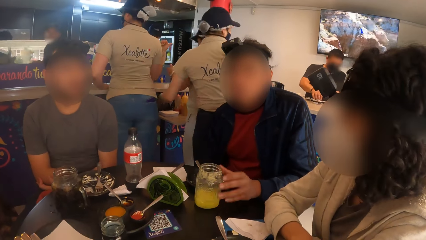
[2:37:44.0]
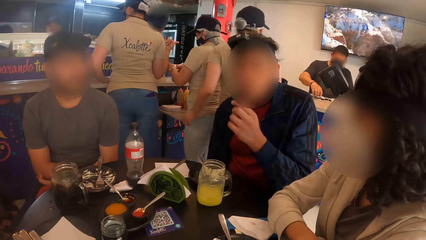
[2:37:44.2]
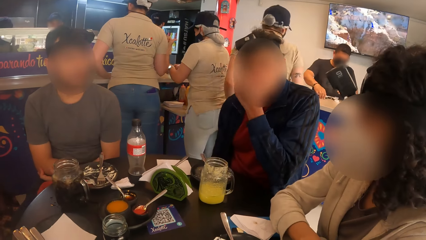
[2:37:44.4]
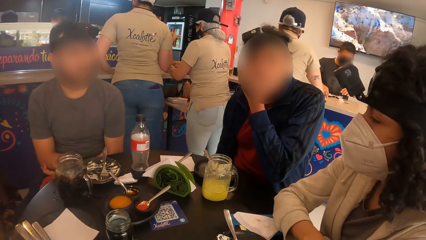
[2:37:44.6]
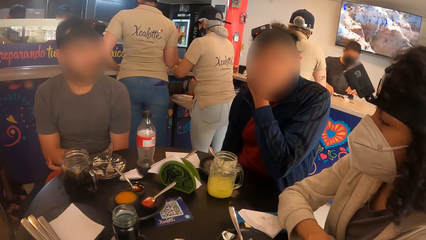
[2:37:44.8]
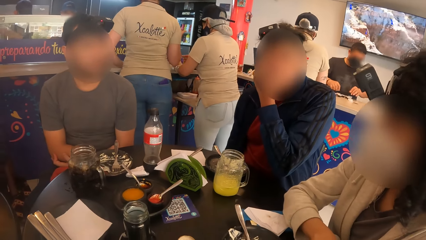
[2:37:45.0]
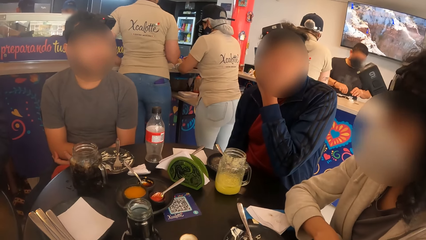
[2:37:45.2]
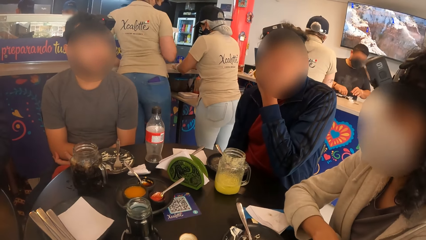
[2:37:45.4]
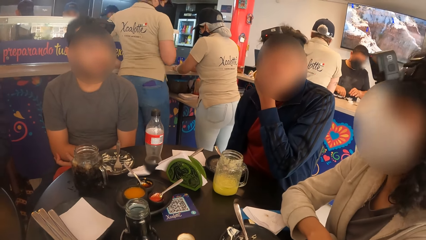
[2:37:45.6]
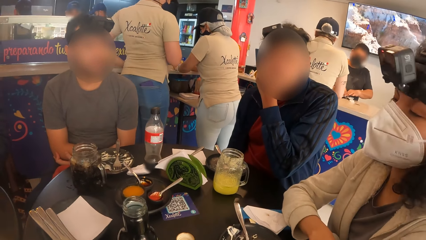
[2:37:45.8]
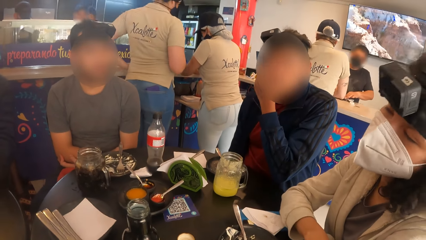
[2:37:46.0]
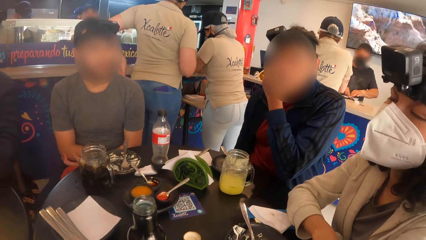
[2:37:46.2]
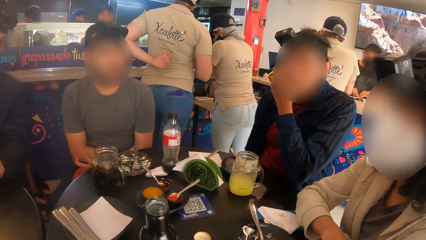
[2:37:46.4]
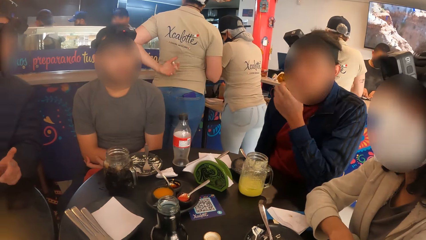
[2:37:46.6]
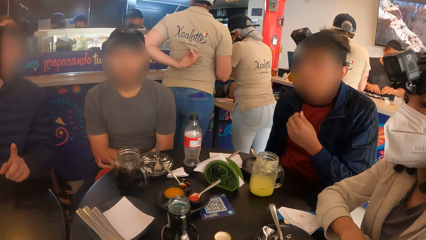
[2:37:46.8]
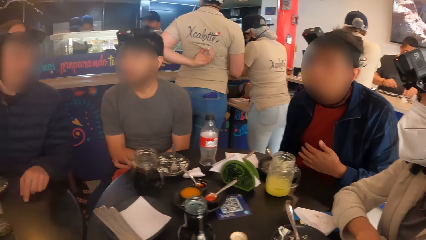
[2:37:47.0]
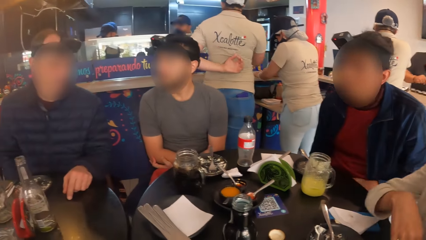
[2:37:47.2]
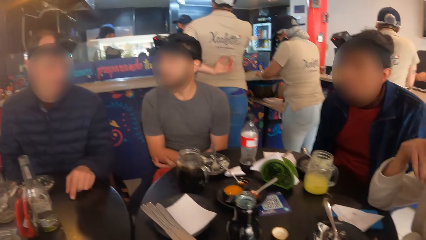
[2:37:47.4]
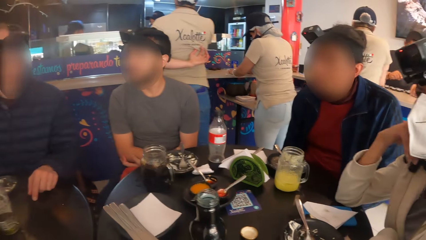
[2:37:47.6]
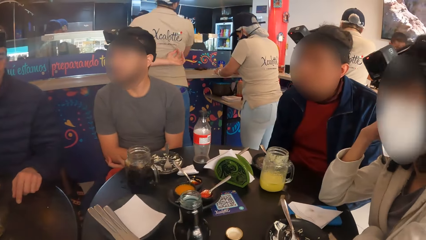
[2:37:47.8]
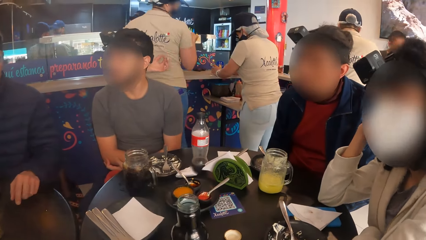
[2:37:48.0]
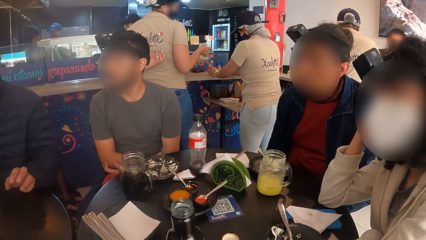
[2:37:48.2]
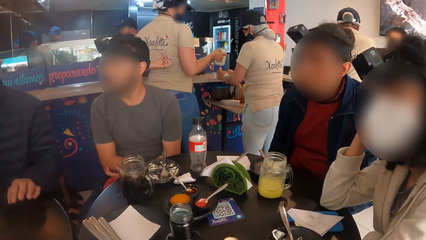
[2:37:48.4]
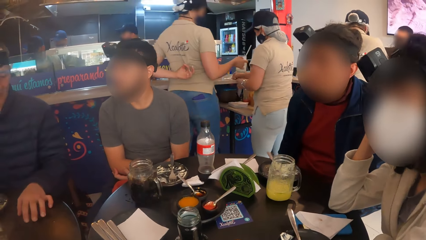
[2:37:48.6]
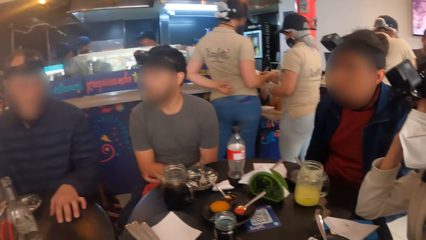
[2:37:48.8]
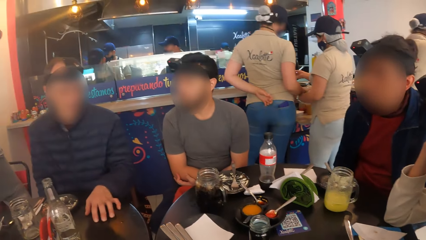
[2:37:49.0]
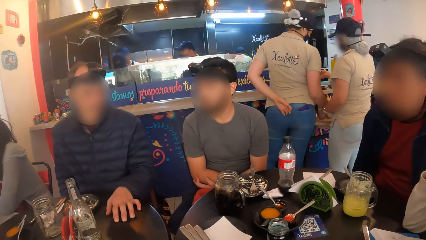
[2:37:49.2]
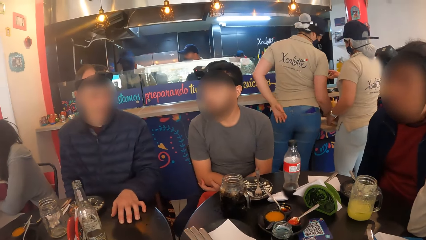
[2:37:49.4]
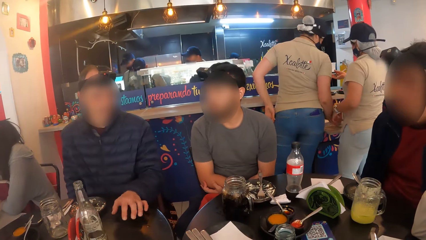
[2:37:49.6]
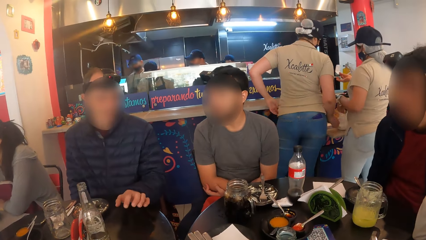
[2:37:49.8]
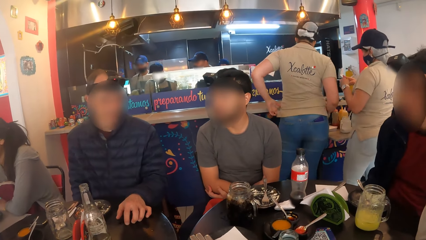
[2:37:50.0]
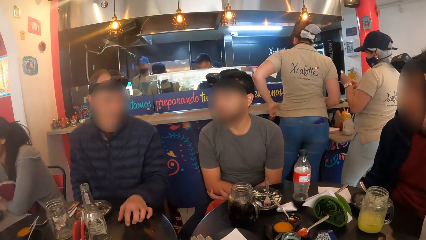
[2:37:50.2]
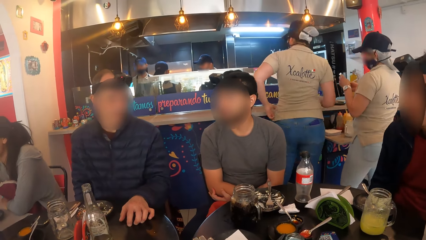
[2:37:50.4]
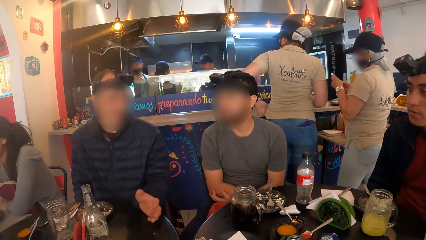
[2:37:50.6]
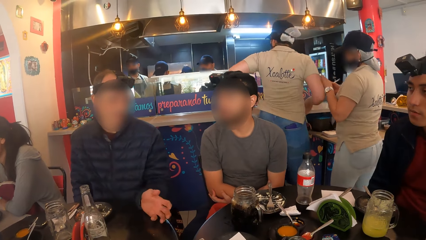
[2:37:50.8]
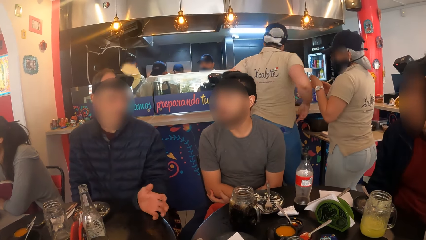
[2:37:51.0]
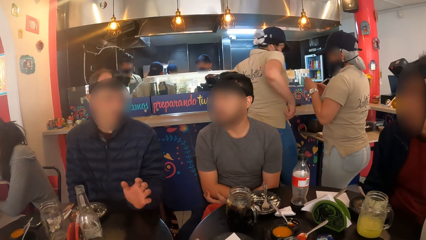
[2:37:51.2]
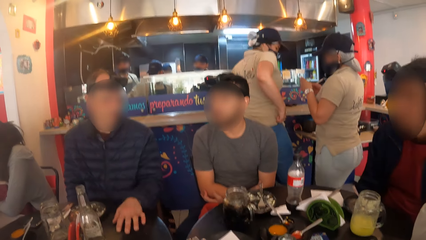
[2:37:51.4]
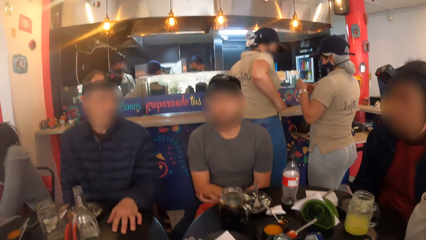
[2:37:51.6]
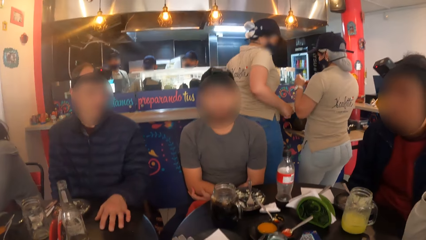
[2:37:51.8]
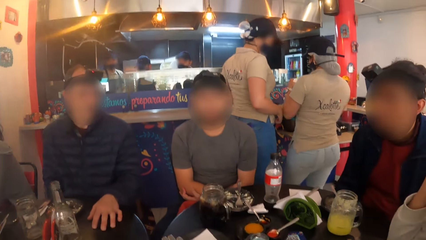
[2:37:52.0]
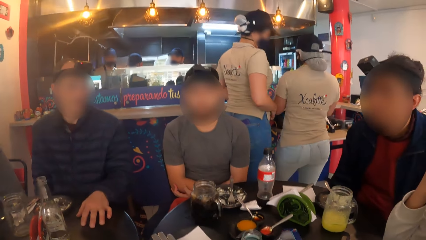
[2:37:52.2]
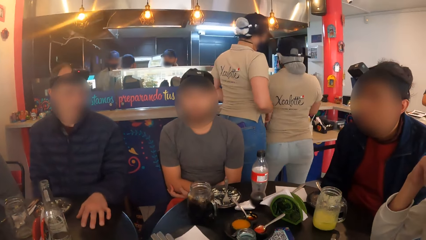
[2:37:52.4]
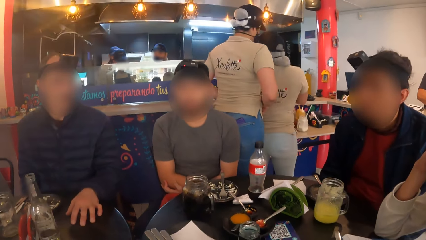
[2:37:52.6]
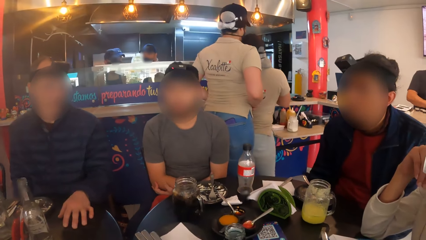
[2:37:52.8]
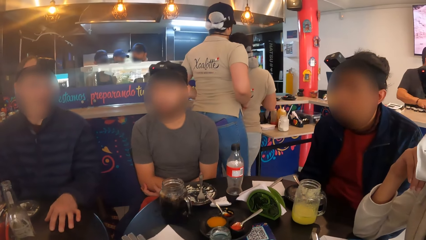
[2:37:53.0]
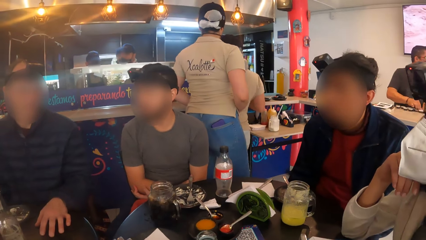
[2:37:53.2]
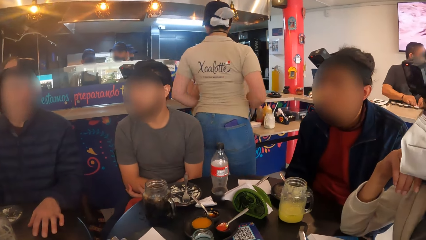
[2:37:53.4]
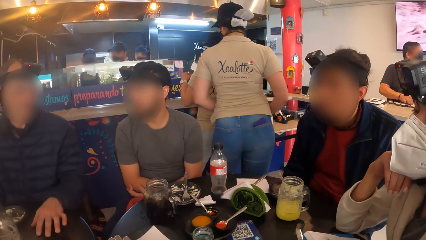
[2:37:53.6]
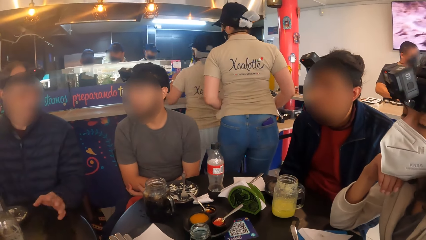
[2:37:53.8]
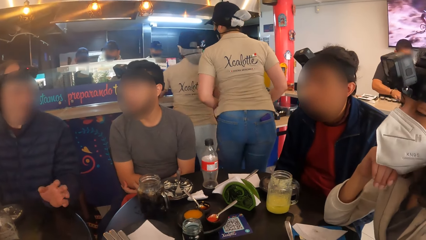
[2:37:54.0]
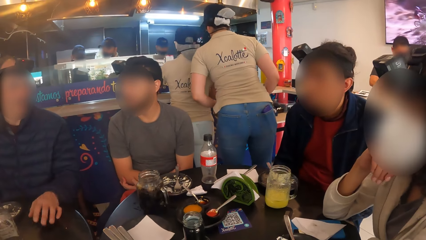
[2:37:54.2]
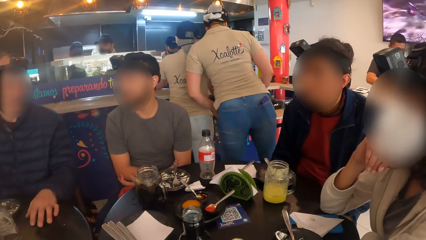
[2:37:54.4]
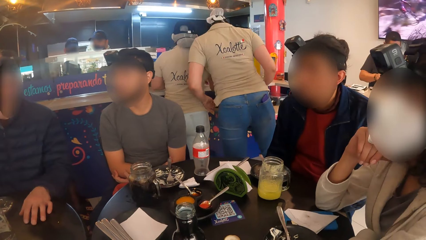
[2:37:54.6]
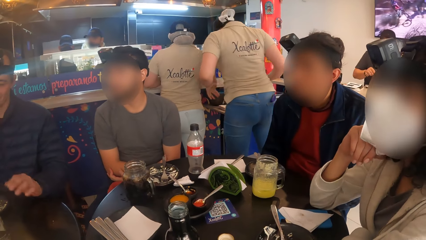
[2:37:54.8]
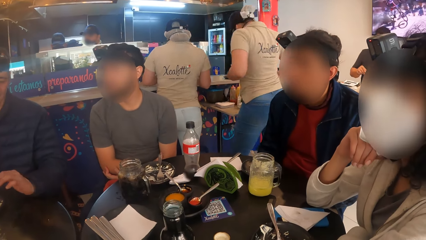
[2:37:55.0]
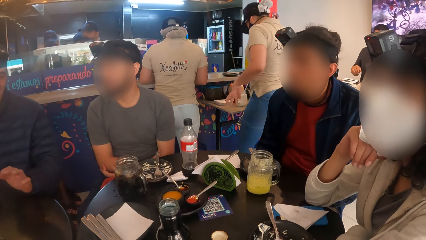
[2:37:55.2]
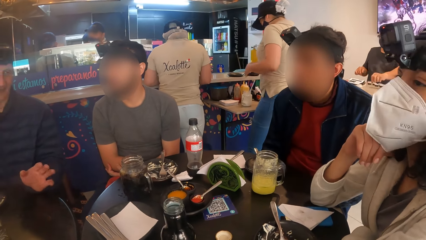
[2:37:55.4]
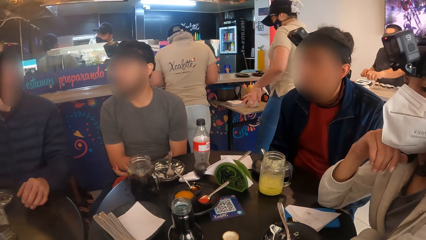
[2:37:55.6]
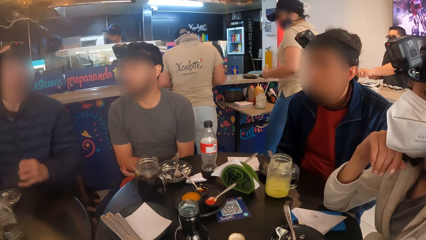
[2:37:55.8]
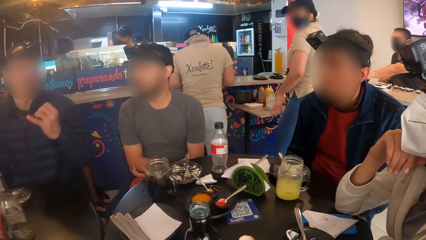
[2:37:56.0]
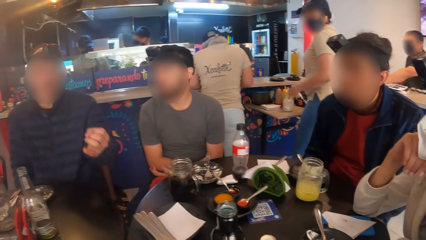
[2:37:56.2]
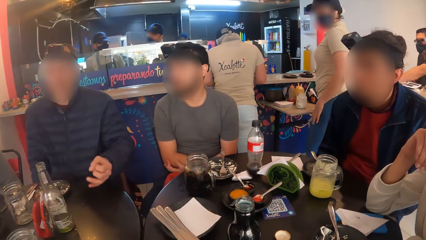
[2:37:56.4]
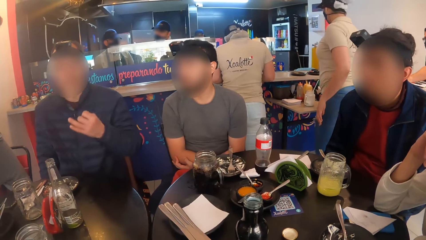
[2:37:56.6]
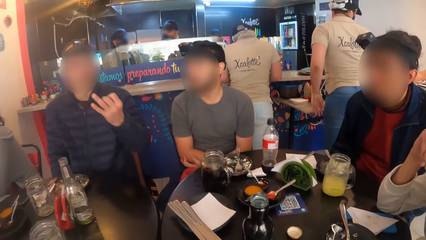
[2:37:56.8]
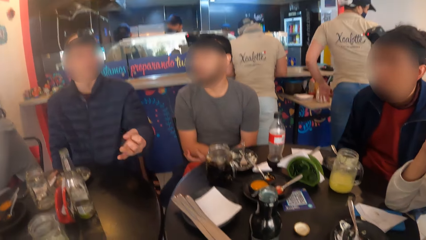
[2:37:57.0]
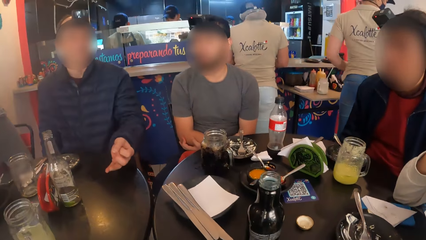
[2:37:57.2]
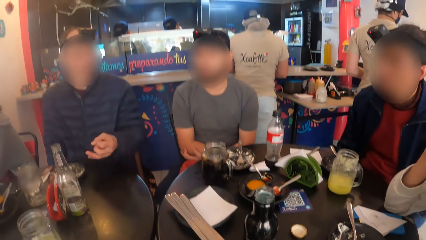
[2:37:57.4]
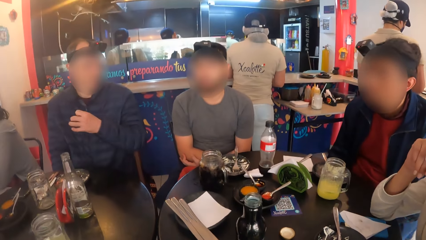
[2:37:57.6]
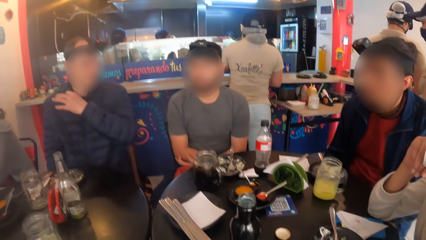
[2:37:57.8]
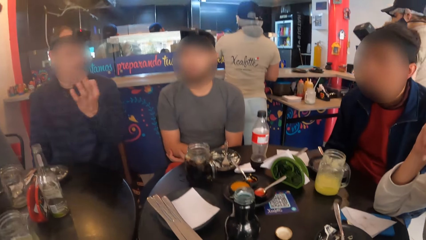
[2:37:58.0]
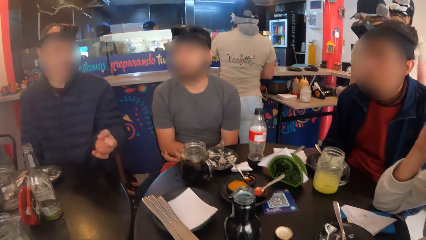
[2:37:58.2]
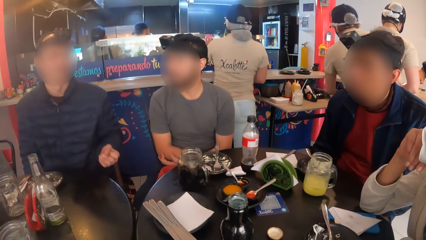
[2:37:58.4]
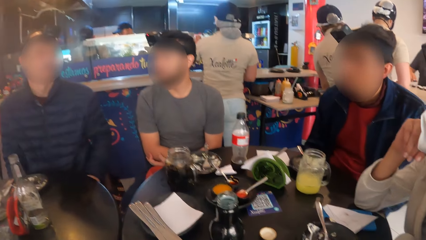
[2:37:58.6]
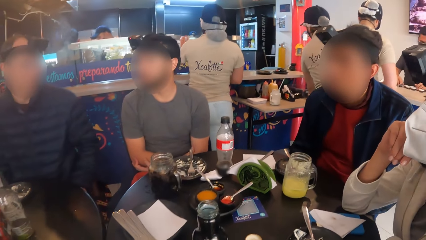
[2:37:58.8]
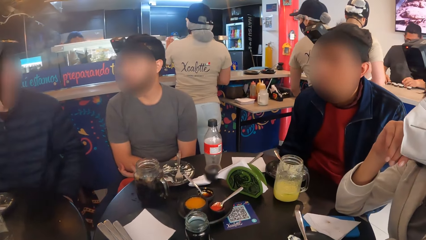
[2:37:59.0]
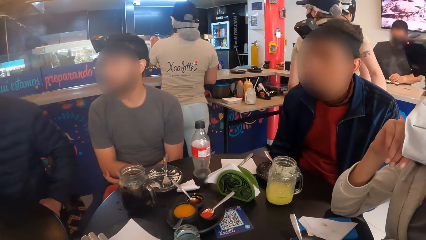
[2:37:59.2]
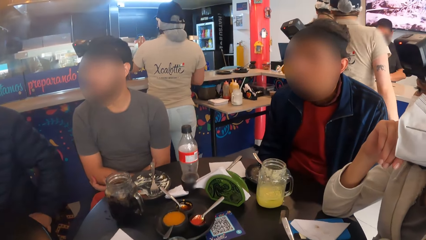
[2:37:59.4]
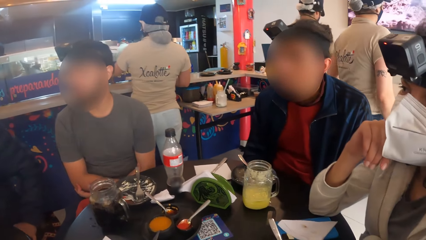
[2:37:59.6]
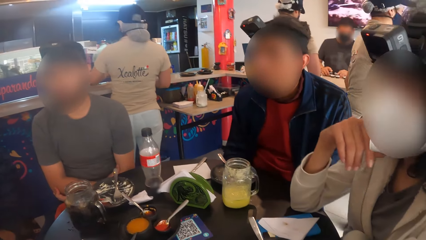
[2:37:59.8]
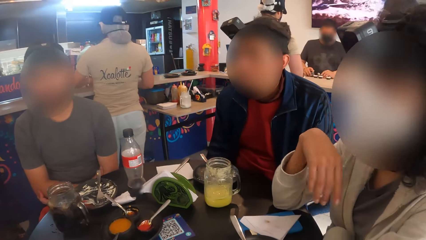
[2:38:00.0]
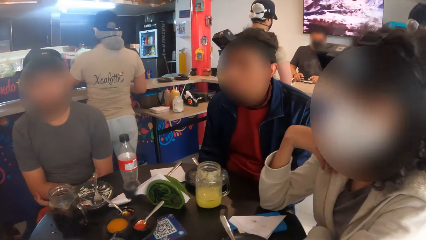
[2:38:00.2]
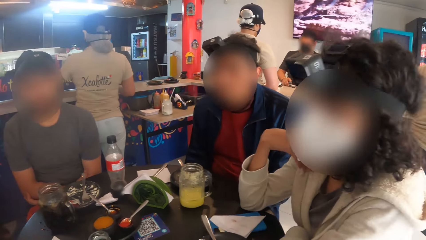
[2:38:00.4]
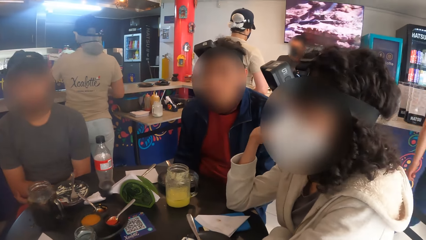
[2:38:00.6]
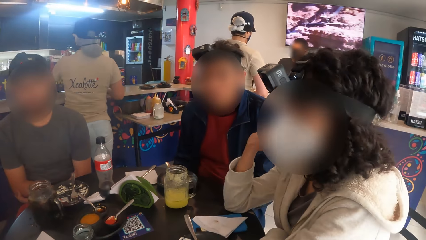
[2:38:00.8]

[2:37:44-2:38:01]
A woman touches the face. A man speaks to a group of people at the table. A person touches the table, talks to another person, and lifts the hand.
